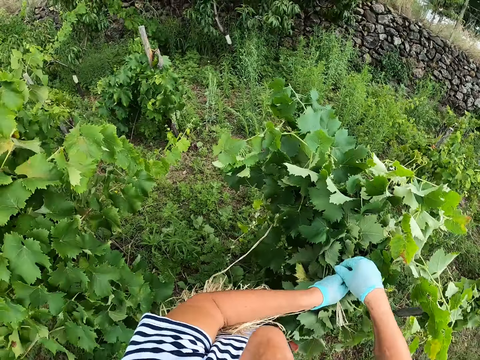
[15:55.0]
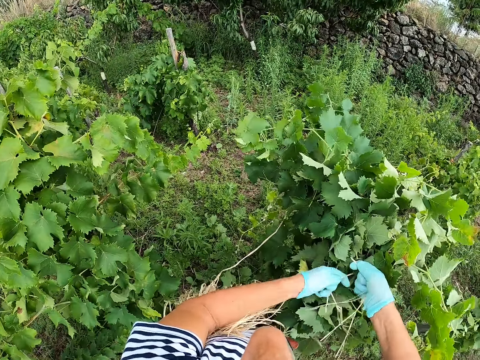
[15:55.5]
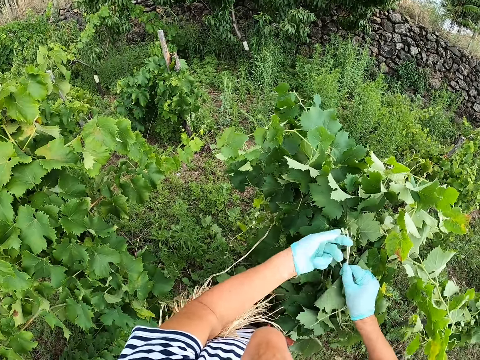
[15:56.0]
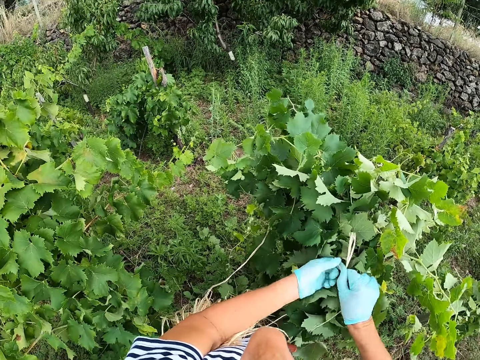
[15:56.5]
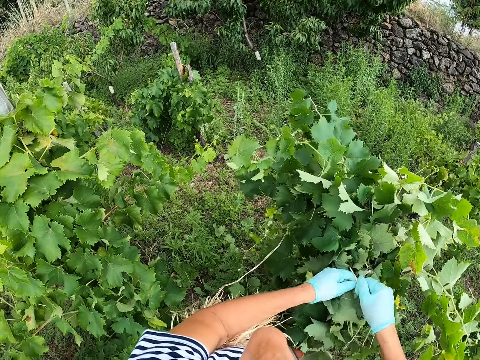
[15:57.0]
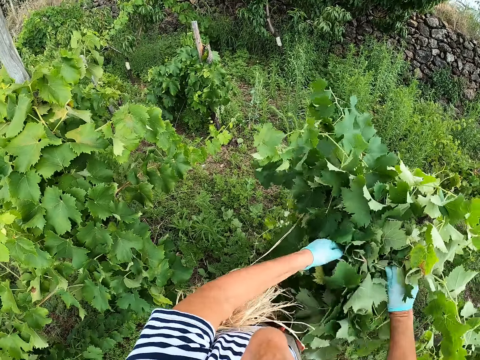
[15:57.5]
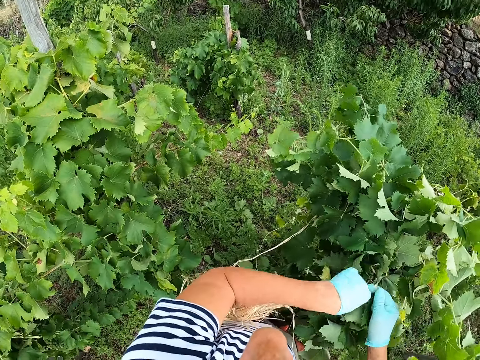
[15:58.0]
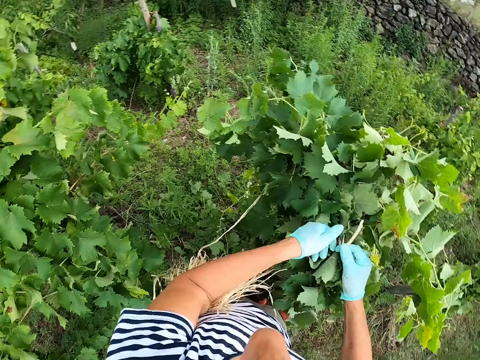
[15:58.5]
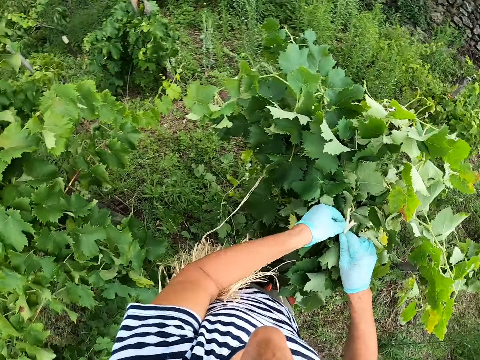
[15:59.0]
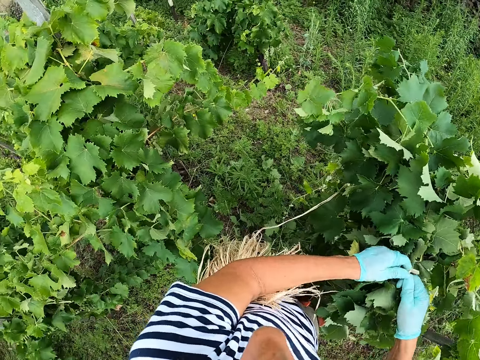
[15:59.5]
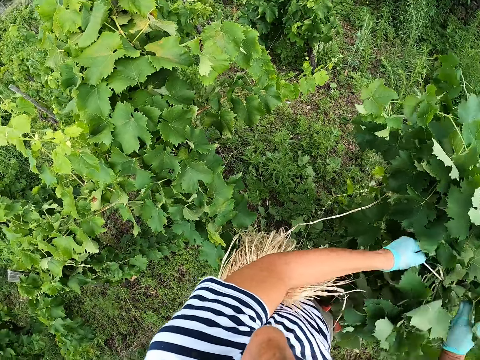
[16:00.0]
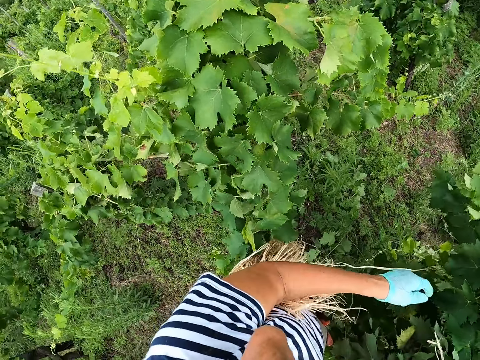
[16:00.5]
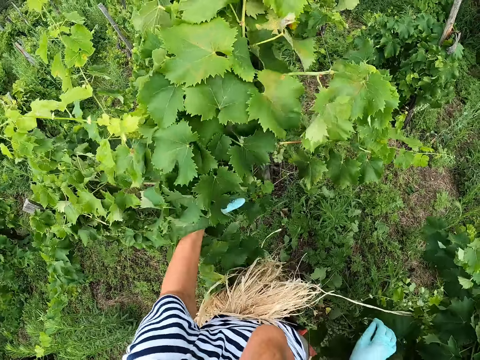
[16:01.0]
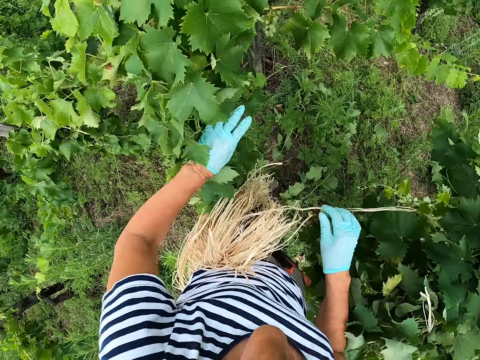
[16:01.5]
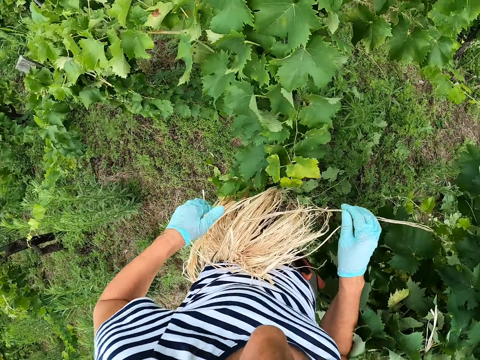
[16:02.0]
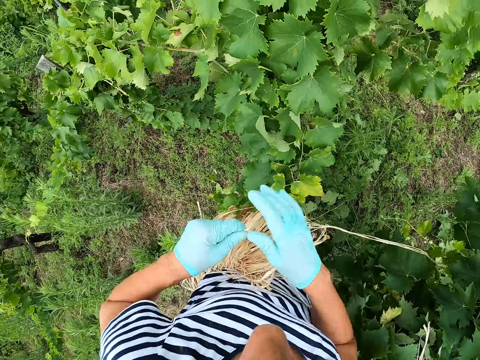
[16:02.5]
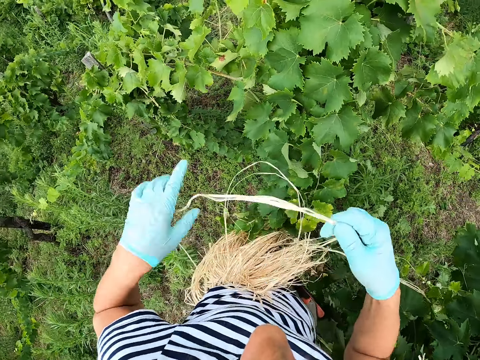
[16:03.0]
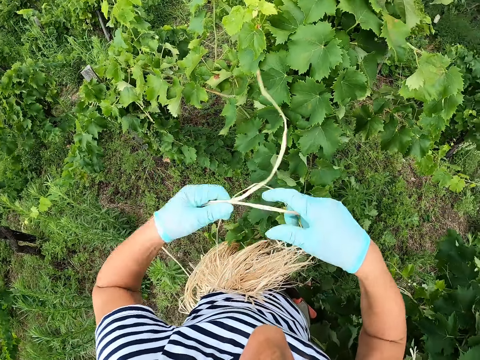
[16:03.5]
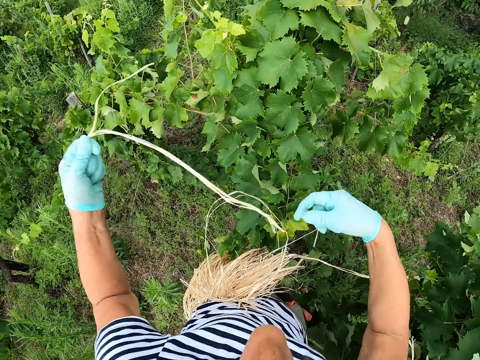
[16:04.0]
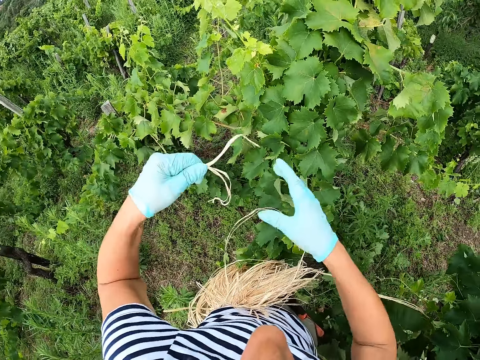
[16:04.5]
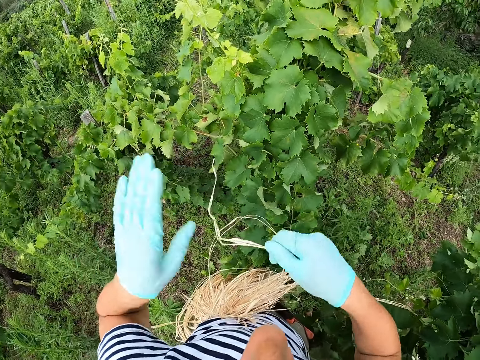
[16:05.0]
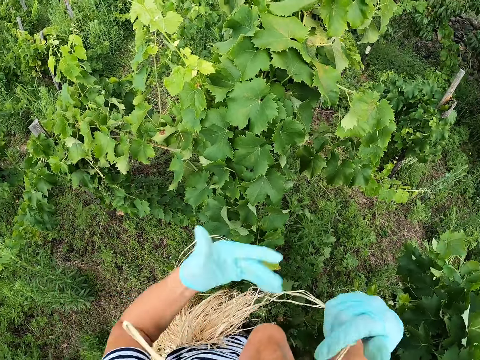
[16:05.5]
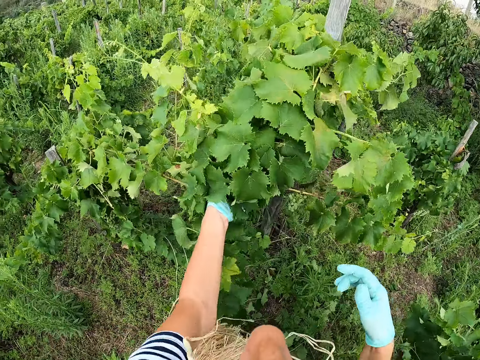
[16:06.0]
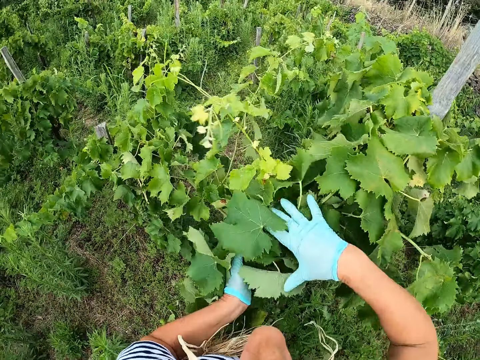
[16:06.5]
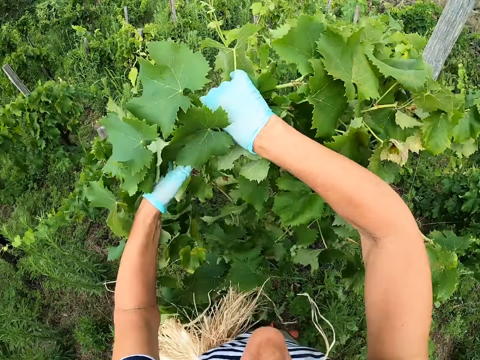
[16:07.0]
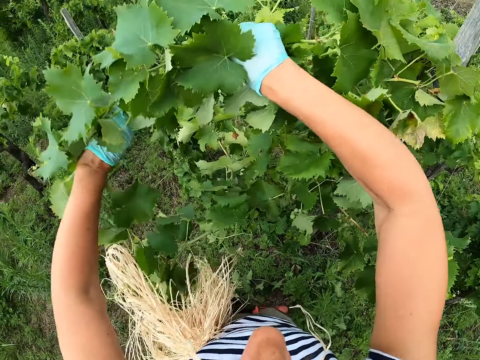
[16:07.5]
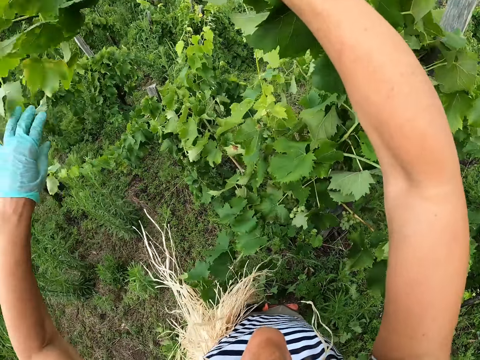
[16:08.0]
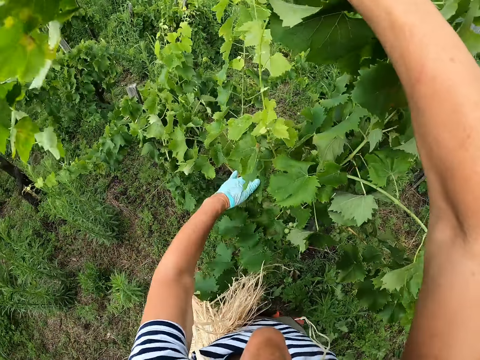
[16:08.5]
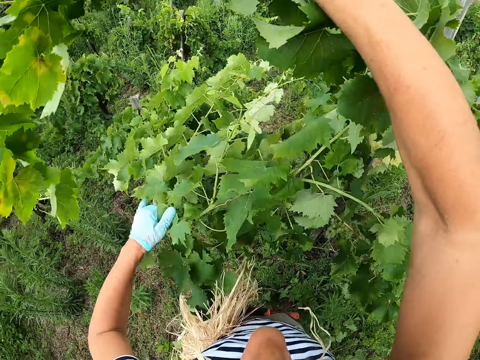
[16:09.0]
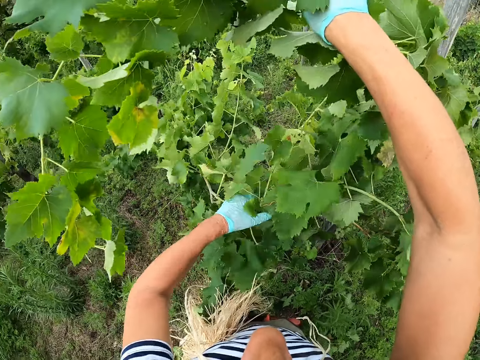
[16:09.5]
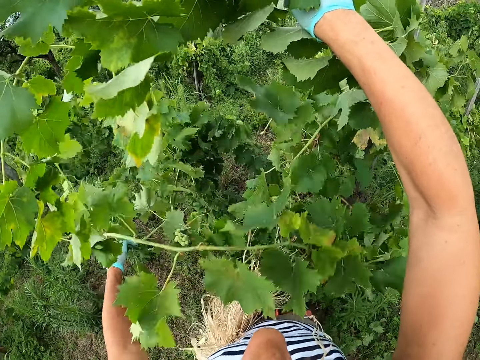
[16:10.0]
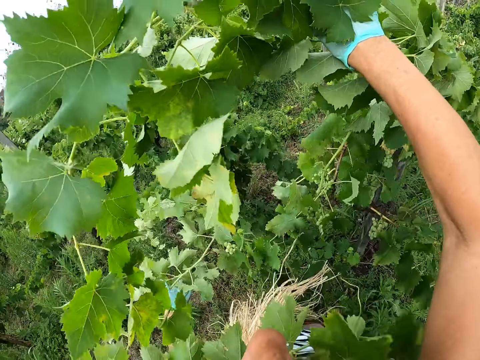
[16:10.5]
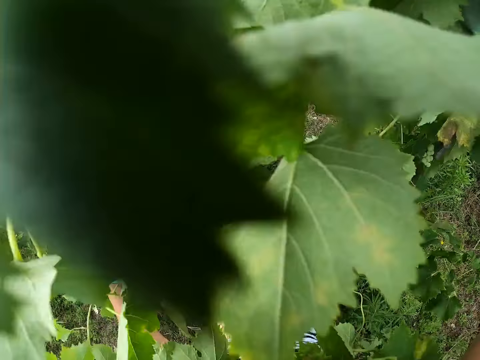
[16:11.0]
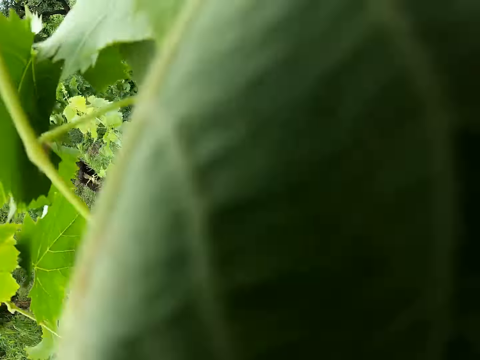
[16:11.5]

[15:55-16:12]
The camera wearer picks up the string from the waist. They put the string in the mouth. They put leaves together. They align the plants.

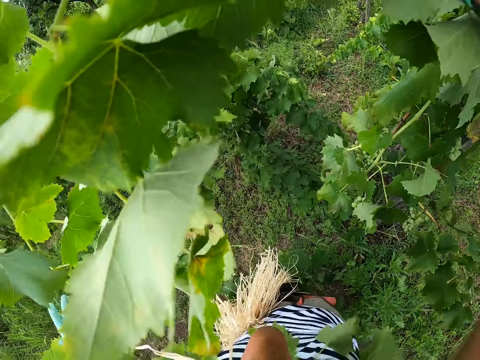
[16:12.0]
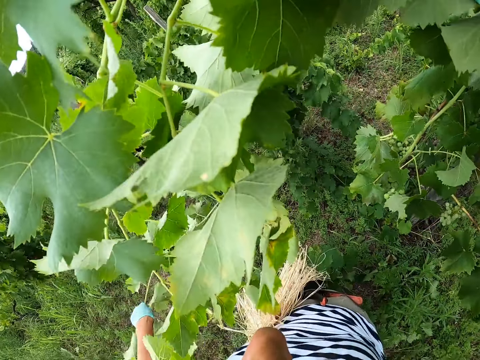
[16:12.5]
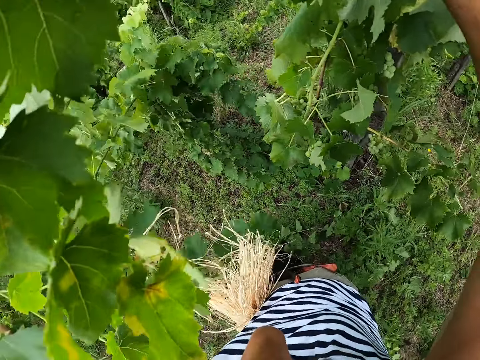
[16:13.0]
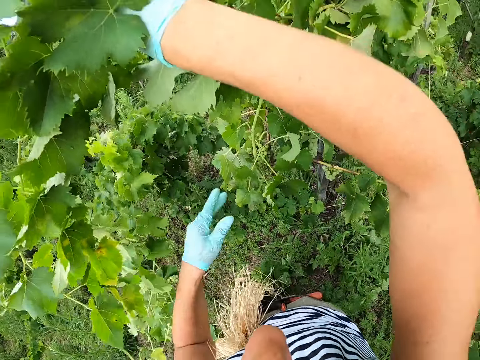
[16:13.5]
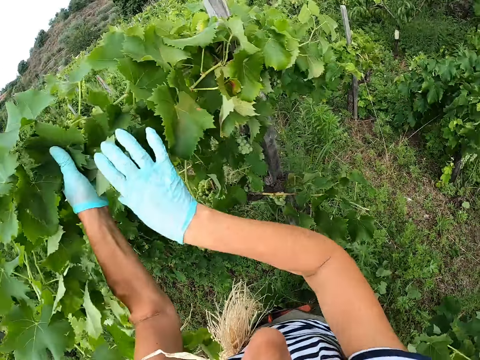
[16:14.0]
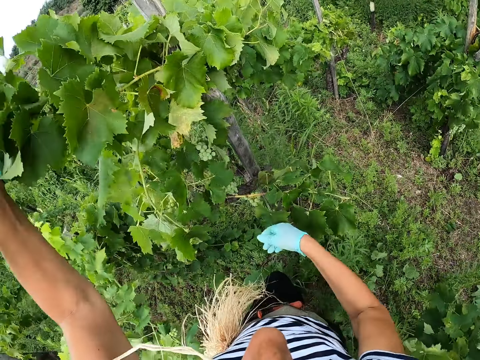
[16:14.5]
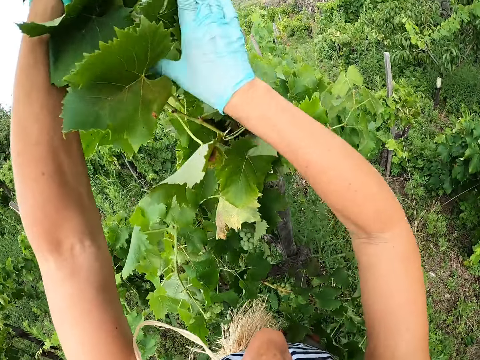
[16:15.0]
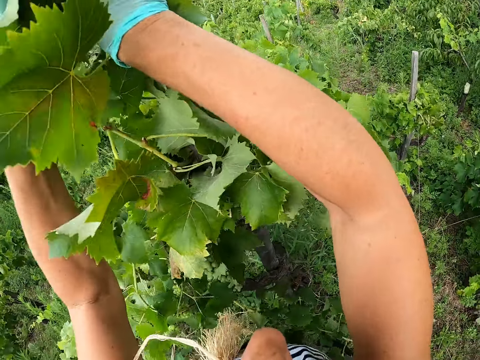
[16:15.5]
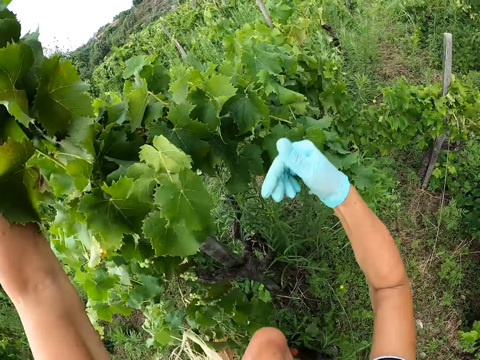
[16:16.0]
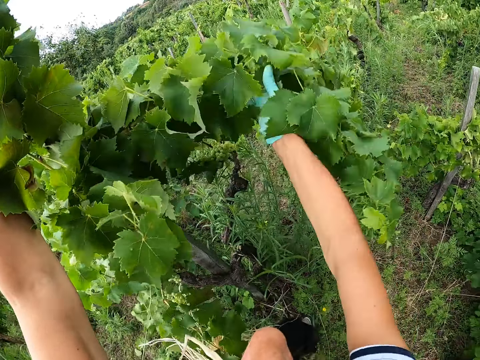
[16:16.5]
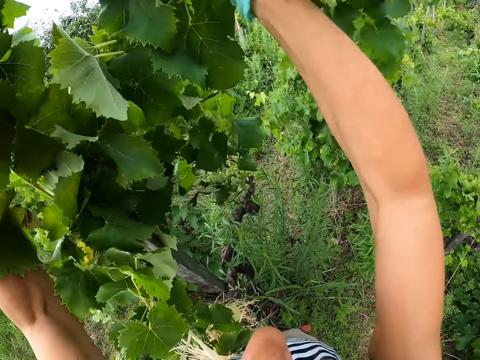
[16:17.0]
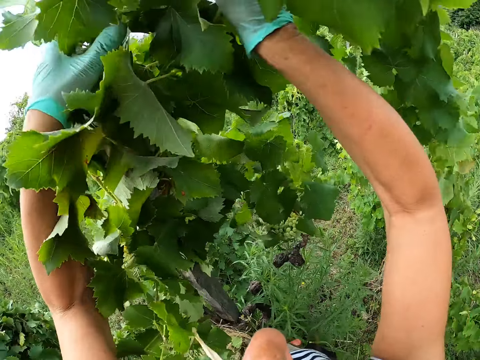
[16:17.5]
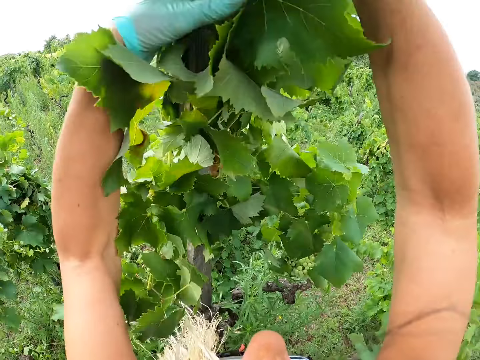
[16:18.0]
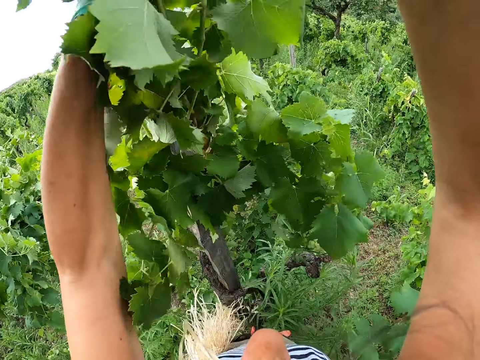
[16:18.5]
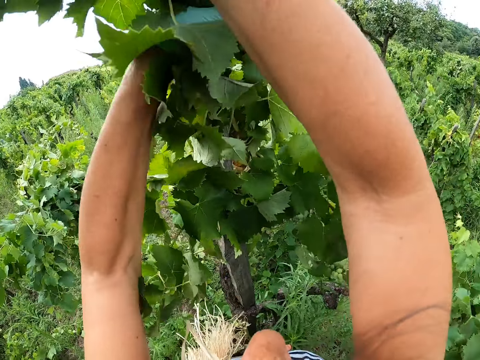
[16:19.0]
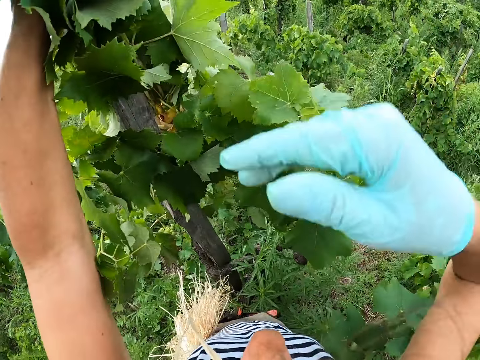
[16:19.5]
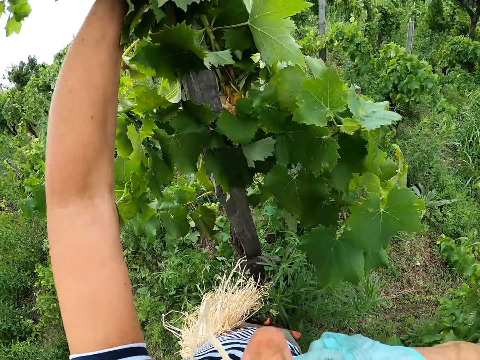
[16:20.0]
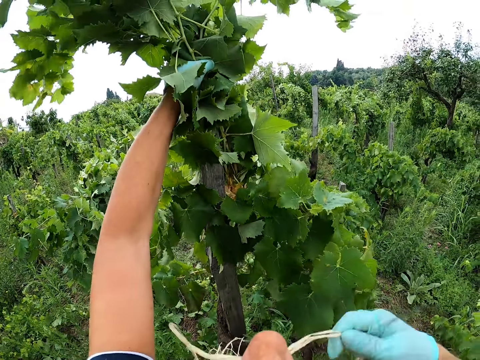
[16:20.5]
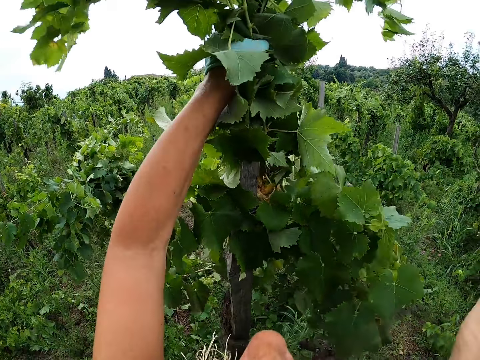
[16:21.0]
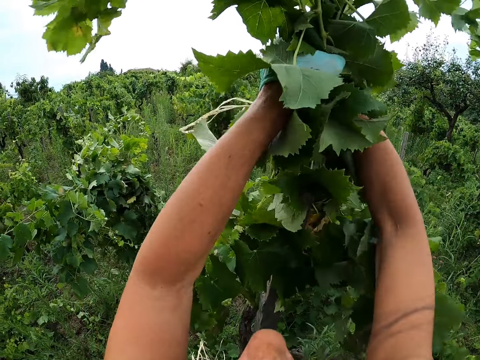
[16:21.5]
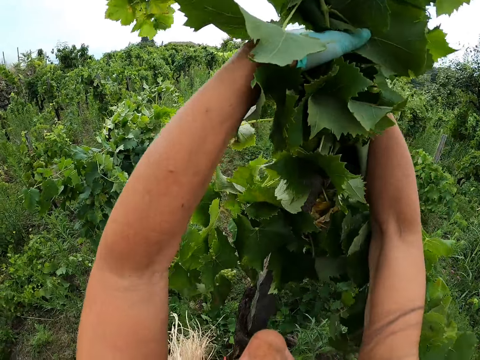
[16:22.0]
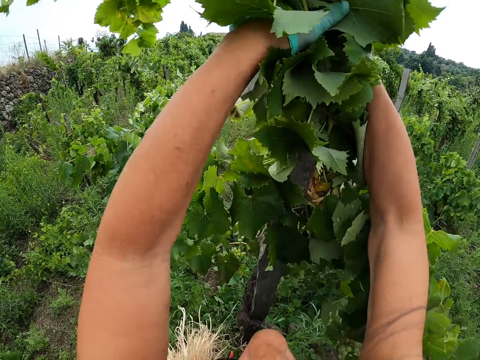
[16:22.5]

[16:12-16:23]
The camera wearer picks up the string from the mouth. They tie leaves.
